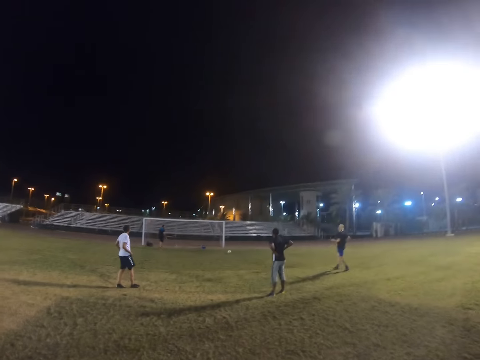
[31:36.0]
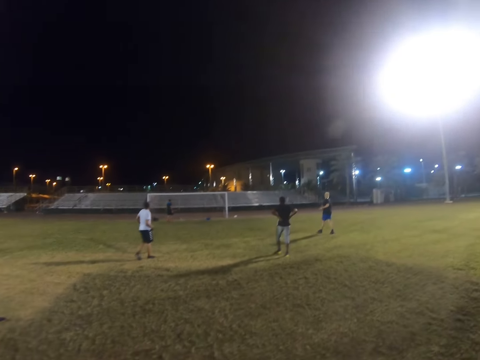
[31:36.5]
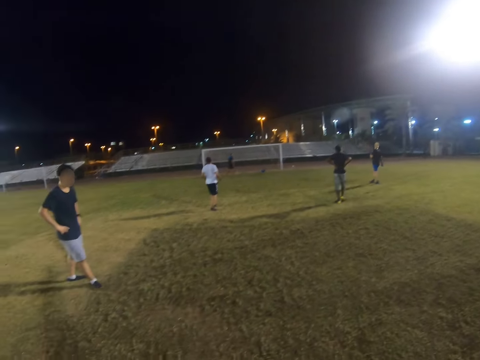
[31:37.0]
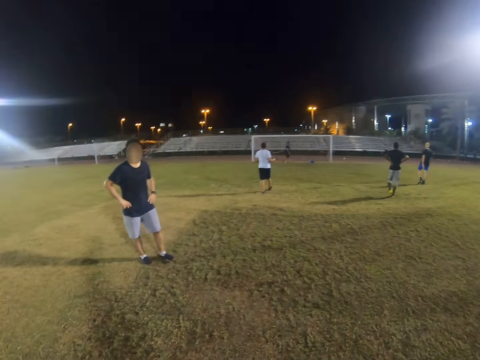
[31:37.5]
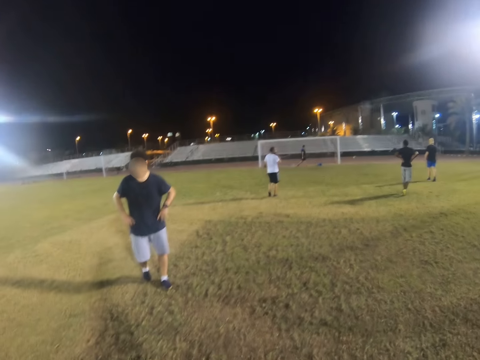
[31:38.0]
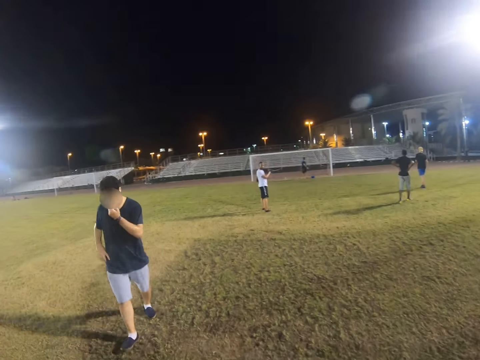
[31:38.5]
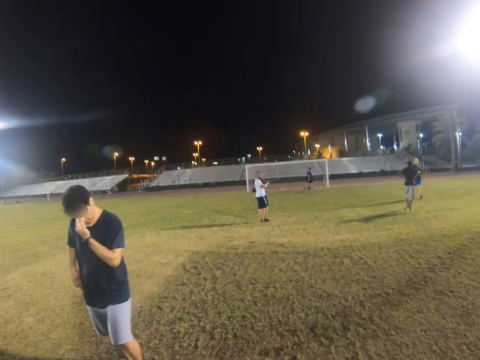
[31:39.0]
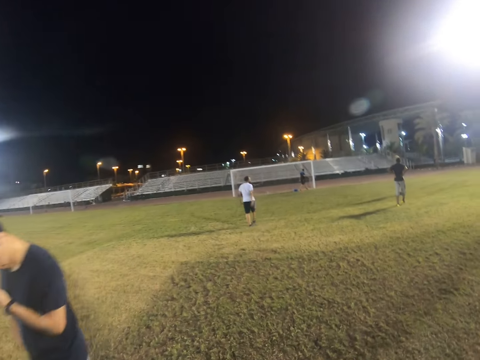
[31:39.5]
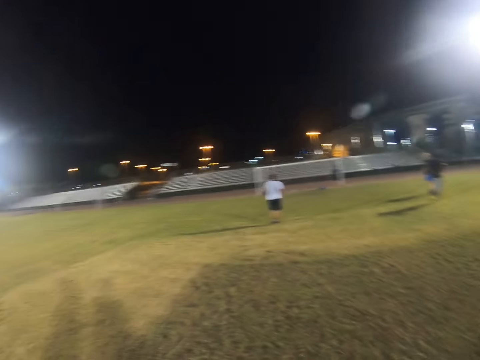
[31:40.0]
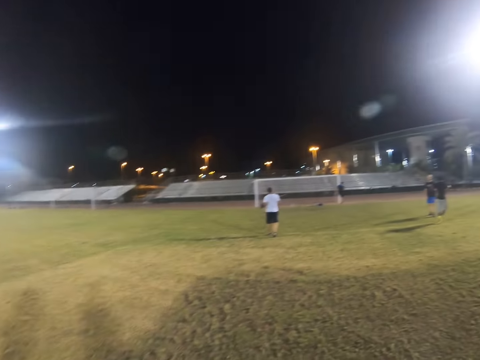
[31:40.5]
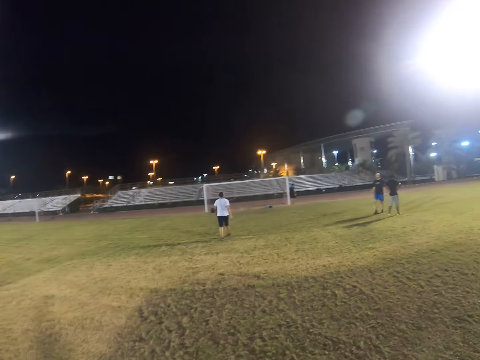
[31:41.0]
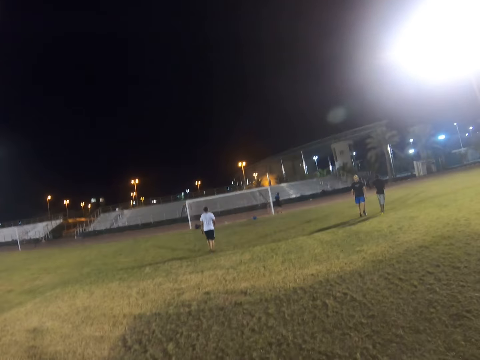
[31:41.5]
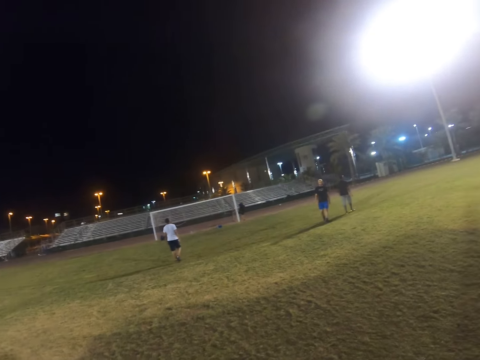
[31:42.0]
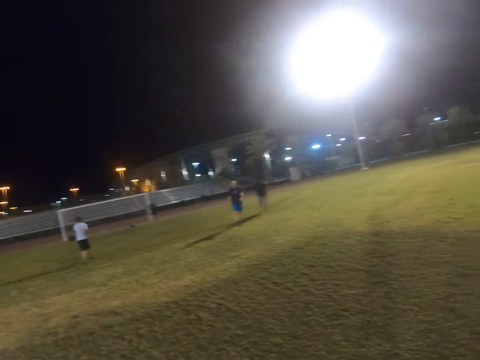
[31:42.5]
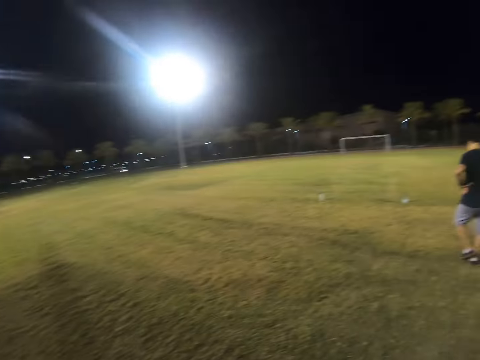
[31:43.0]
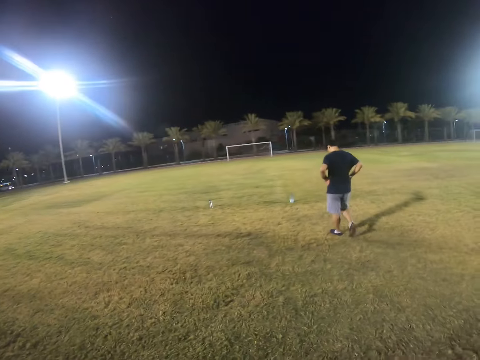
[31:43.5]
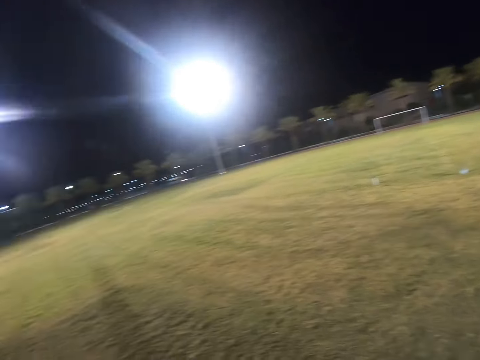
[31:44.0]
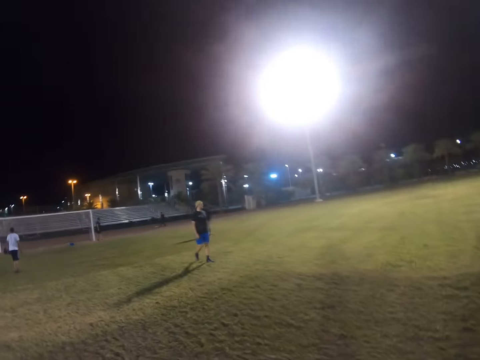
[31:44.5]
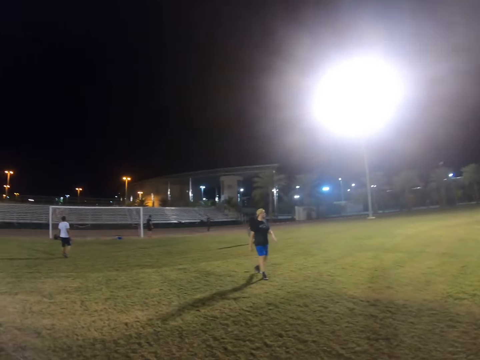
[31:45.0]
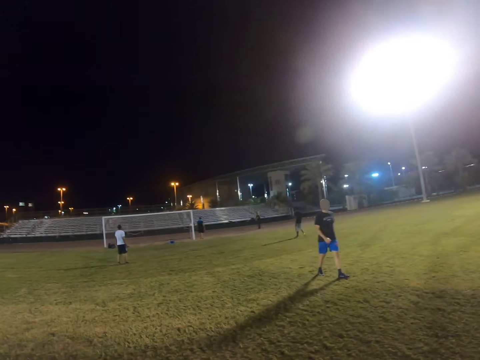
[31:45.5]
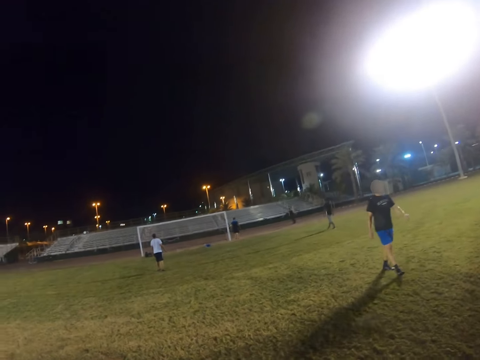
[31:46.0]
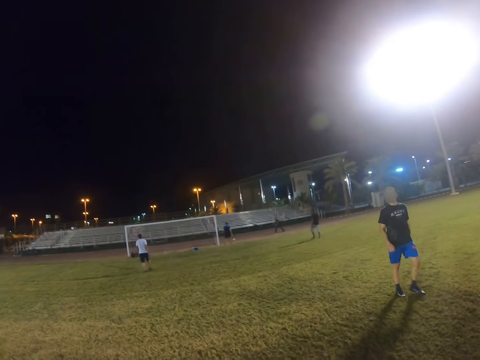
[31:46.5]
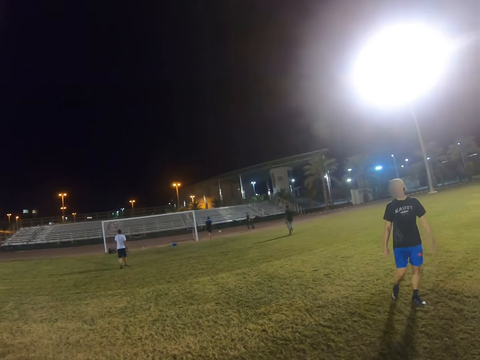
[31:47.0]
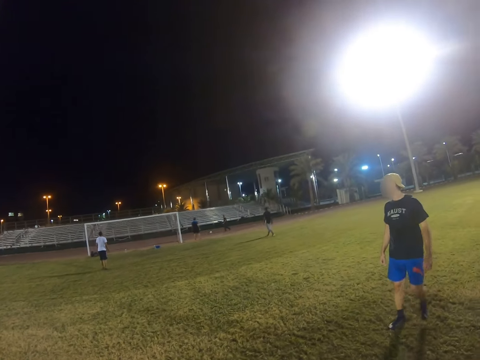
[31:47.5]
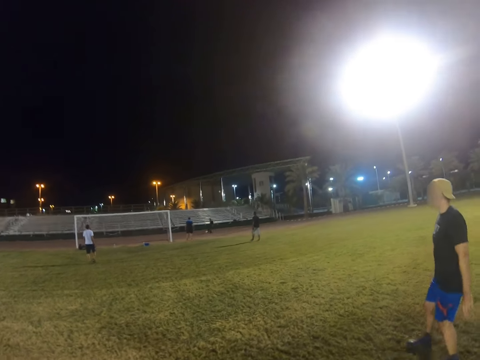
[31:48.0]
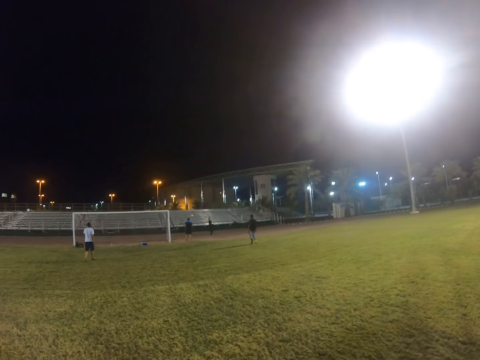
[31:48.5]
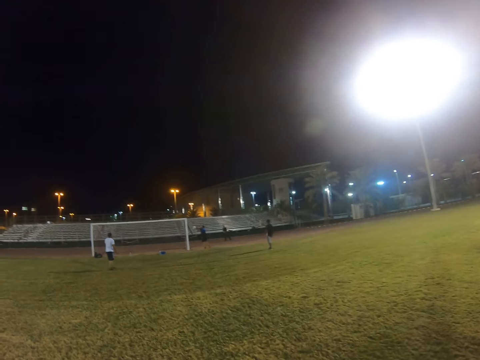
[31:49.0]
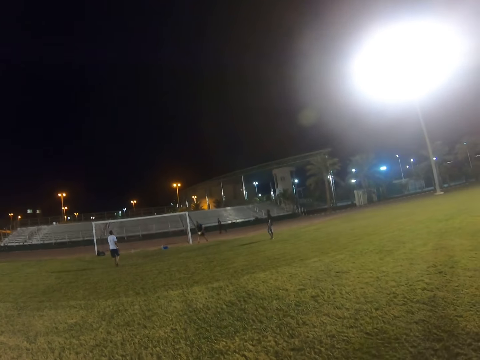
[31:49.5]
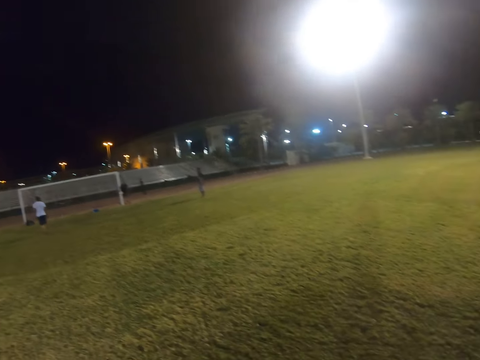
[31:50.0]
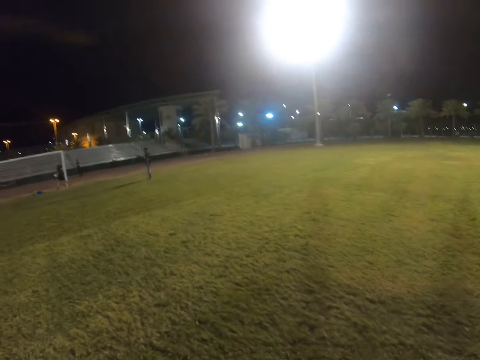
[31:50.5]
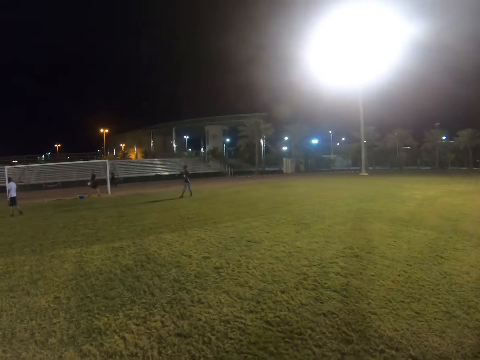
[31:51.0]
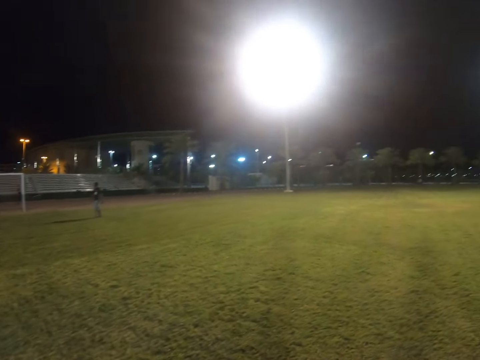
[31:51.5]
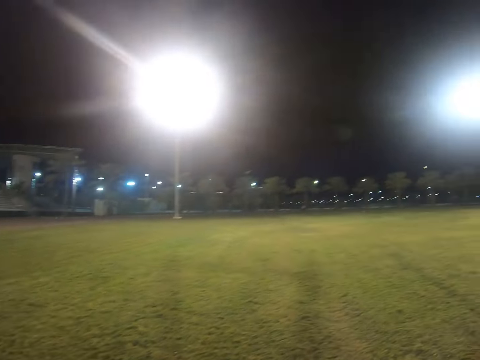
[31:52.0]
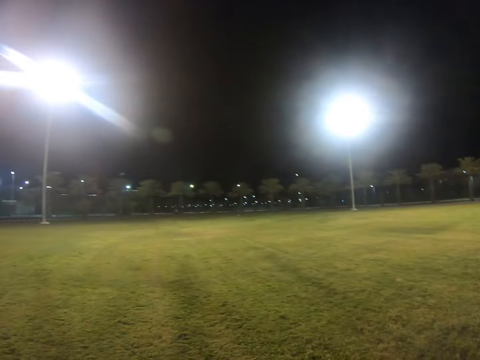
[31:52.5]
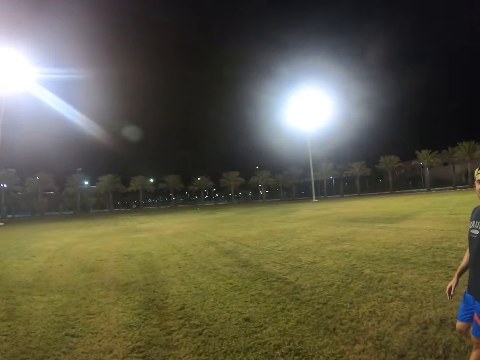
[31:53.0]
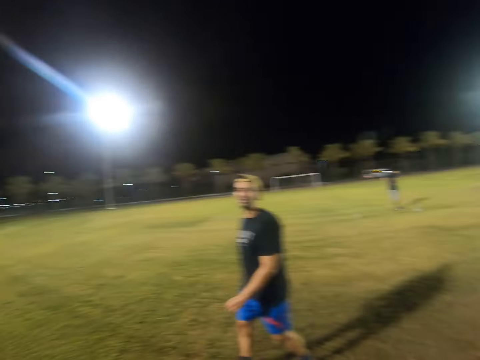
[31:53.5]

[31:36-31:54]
A man walks in the field. A person walks in the field. Another person gives the ball. Another man catches the ball. A third person kicks the ball to the field.

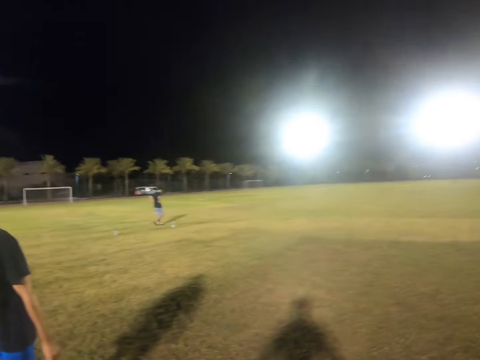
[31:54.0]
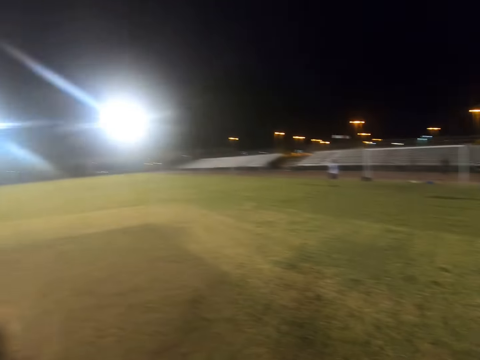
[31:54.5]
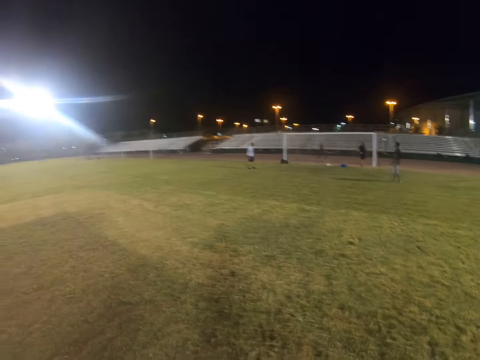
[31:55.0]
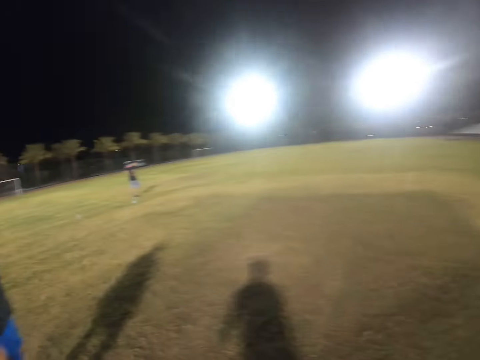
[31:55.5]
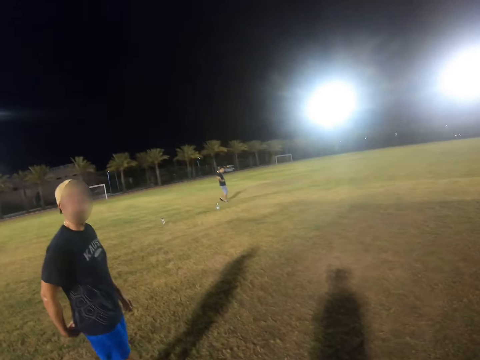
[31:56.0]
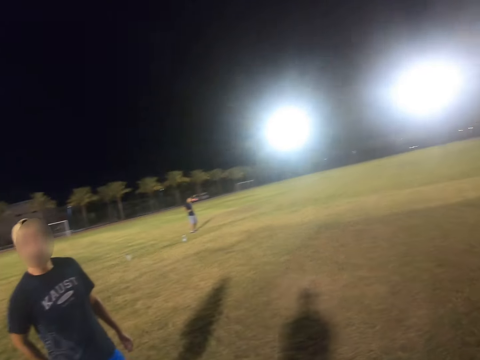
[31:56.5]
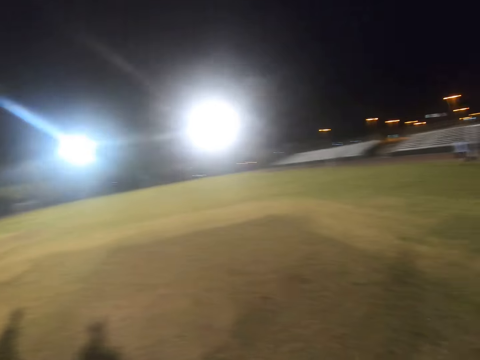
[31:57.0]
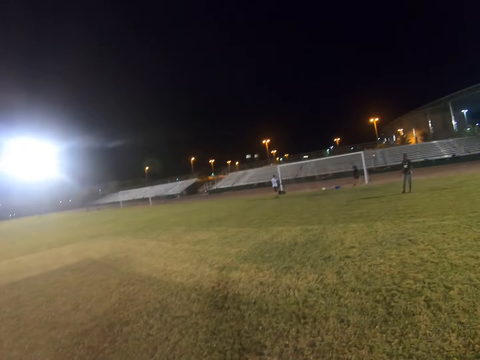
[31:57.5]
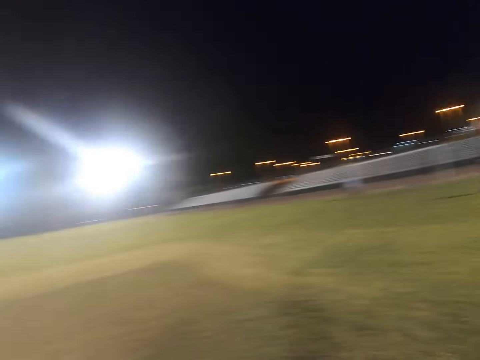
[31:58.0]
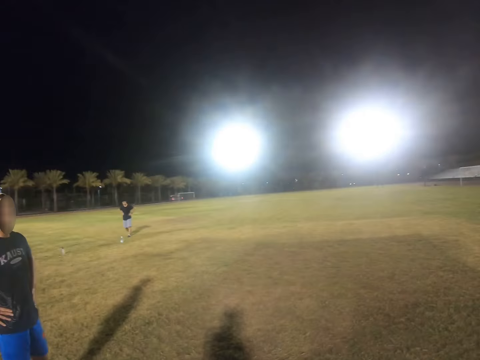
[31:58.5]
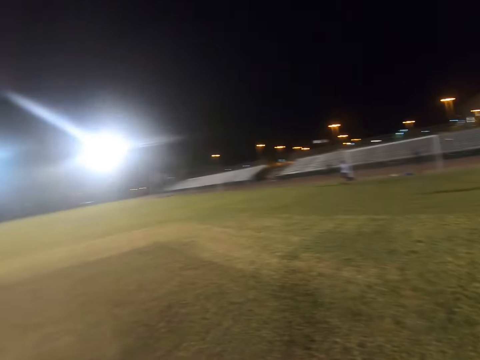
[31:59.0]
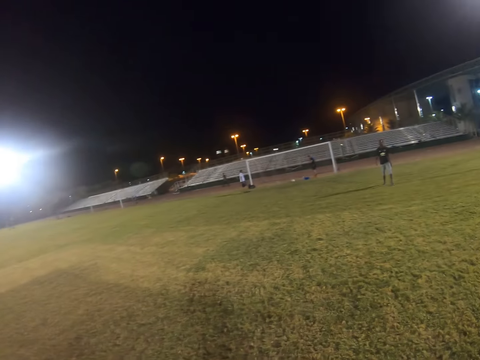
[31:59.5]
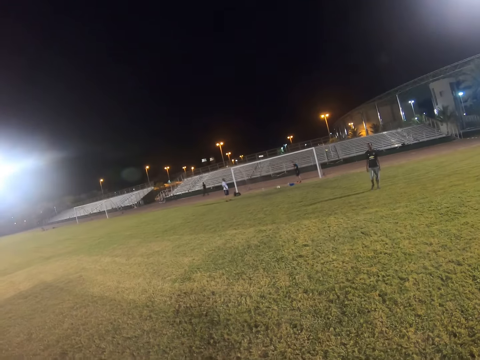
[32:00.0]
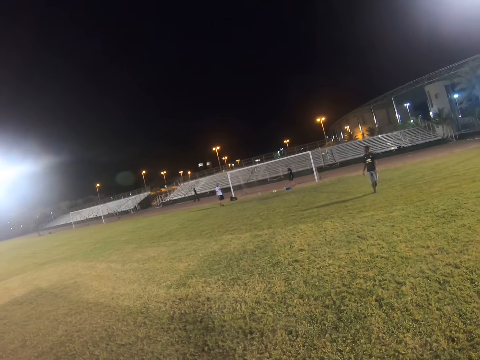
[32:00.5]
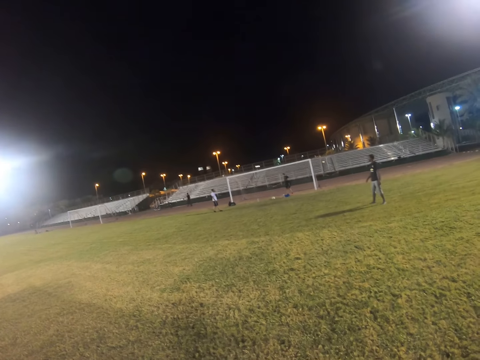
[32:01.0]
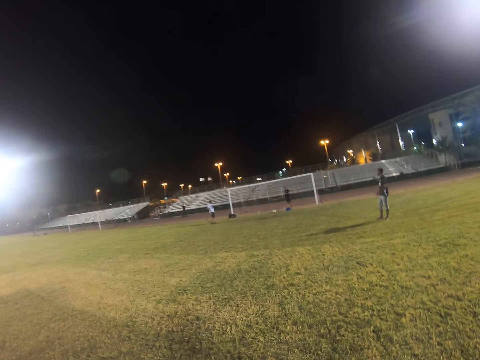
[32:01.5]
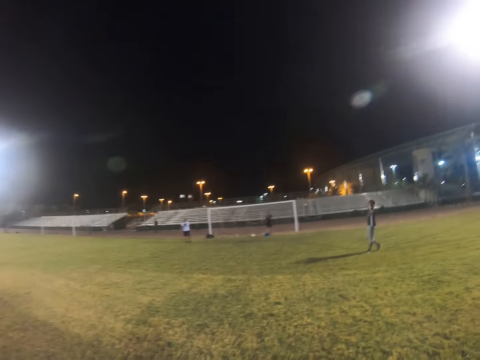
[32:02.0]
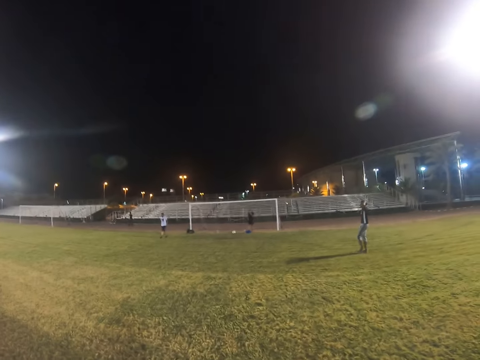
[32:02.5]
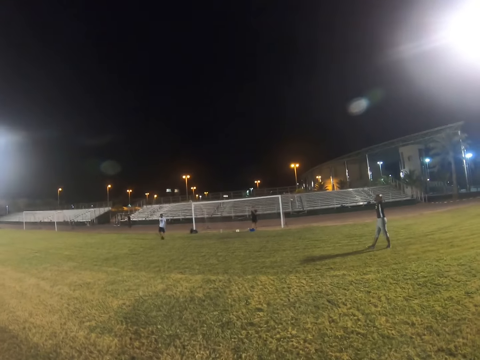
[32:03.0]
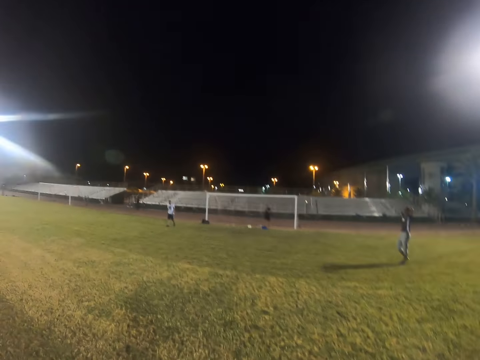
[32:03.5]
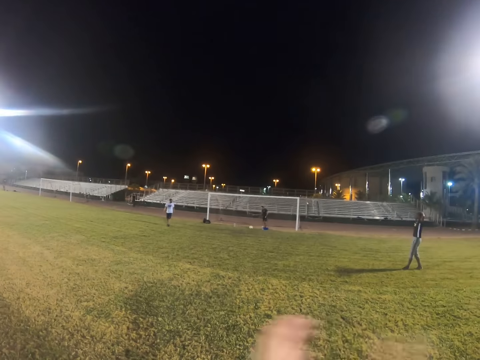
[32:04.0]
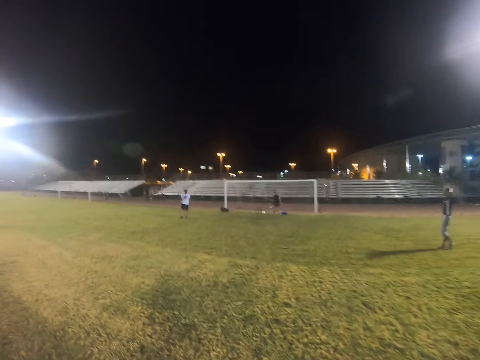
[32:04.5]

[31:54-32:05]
A person runs round in the field. Another person comes in the field.
